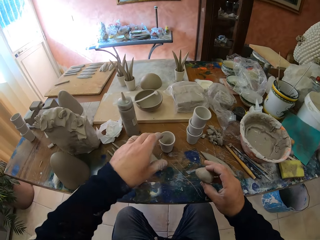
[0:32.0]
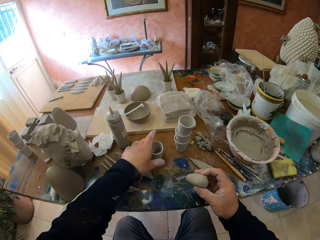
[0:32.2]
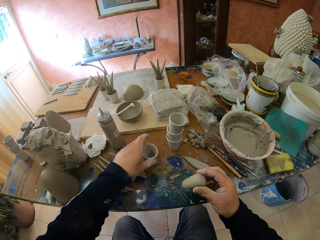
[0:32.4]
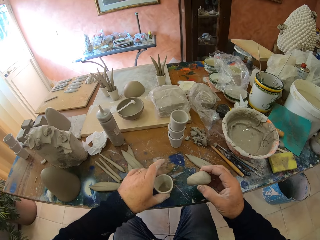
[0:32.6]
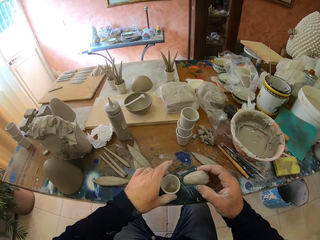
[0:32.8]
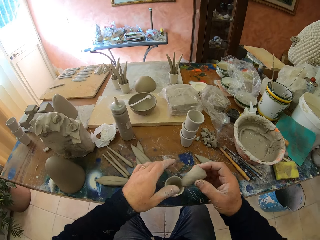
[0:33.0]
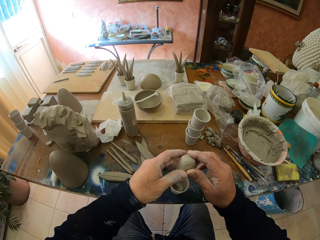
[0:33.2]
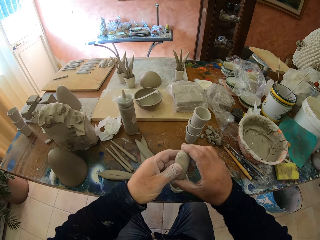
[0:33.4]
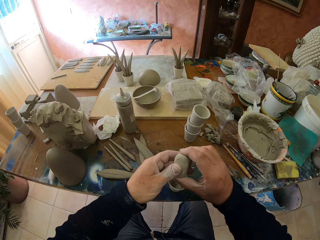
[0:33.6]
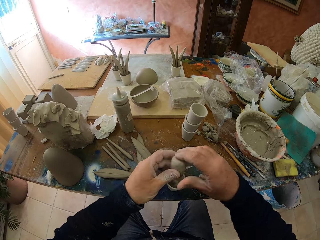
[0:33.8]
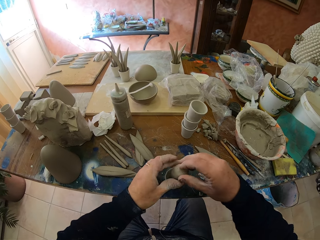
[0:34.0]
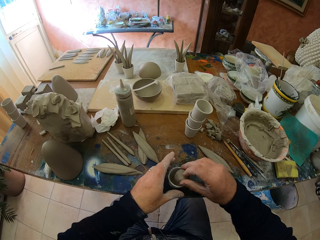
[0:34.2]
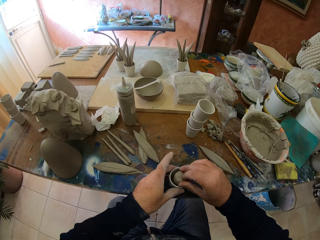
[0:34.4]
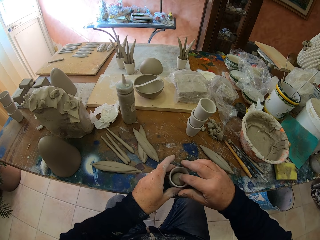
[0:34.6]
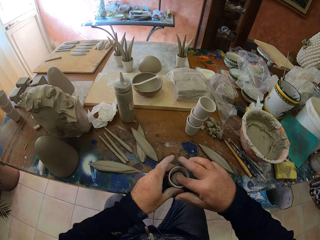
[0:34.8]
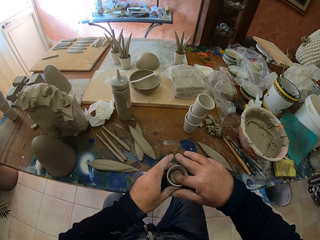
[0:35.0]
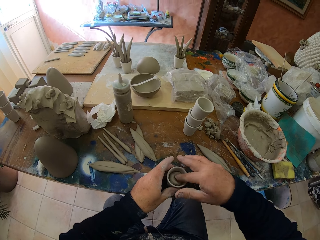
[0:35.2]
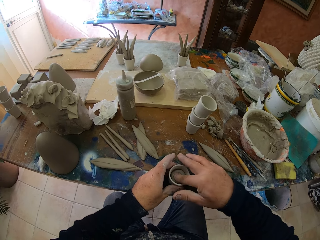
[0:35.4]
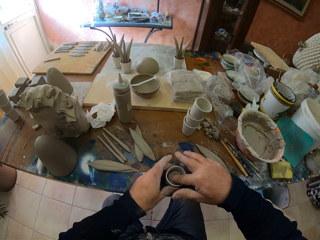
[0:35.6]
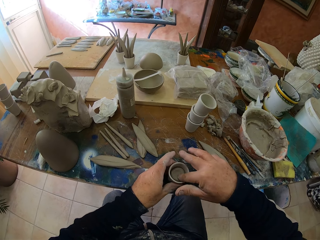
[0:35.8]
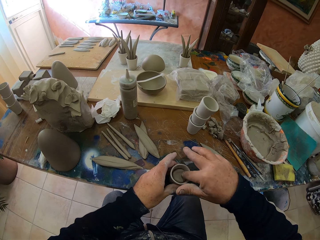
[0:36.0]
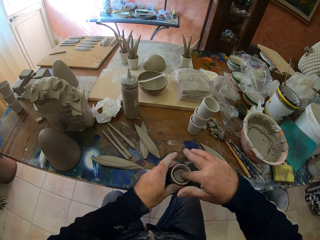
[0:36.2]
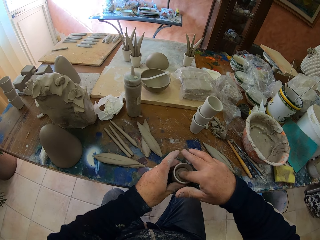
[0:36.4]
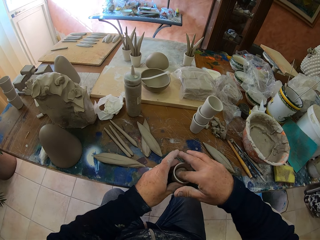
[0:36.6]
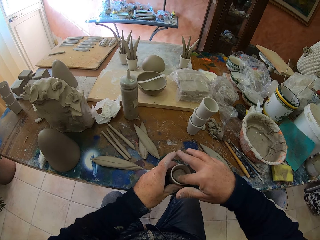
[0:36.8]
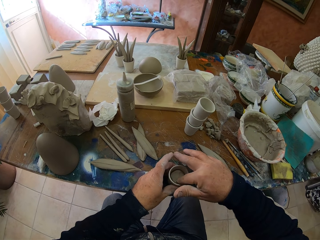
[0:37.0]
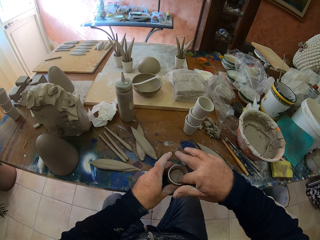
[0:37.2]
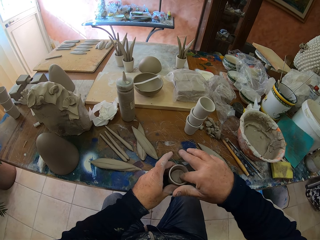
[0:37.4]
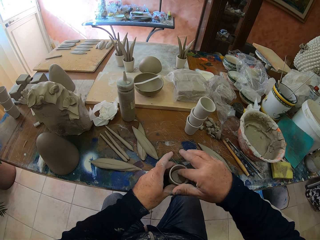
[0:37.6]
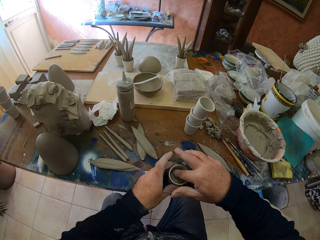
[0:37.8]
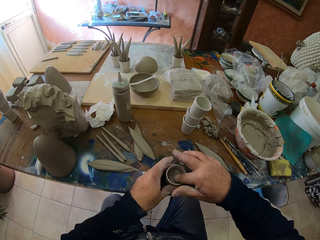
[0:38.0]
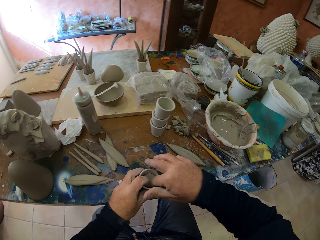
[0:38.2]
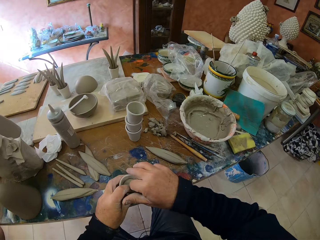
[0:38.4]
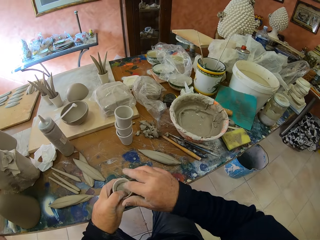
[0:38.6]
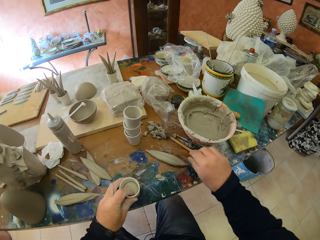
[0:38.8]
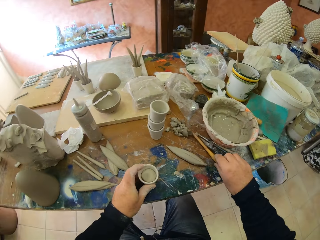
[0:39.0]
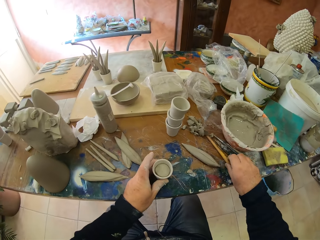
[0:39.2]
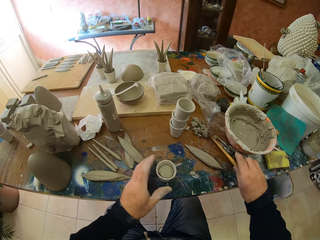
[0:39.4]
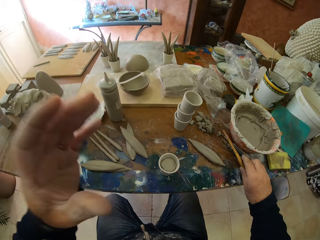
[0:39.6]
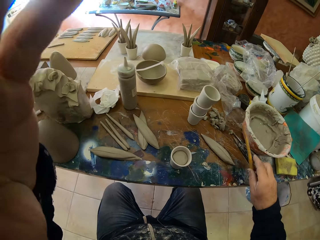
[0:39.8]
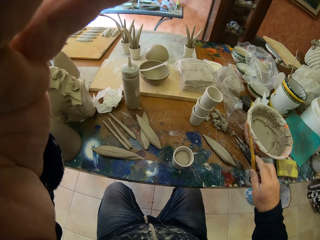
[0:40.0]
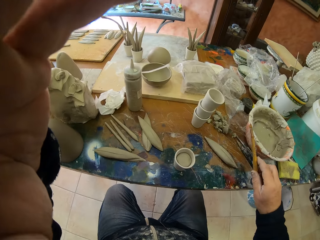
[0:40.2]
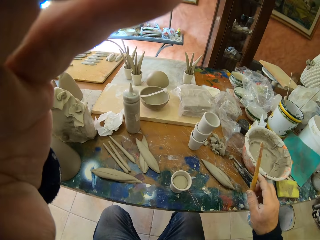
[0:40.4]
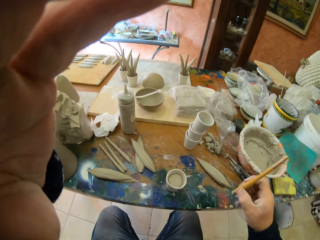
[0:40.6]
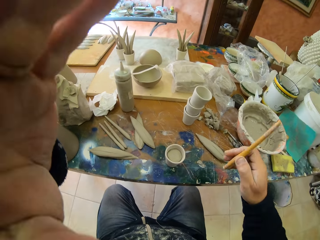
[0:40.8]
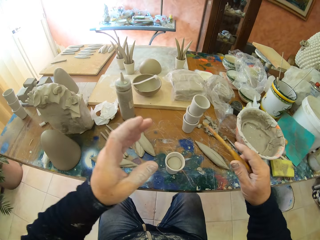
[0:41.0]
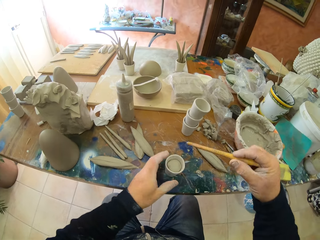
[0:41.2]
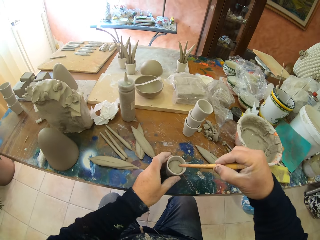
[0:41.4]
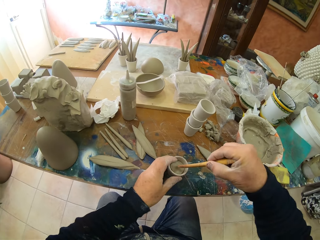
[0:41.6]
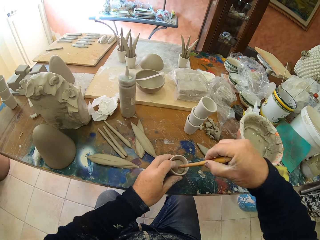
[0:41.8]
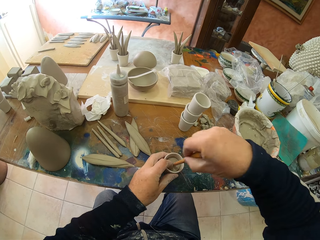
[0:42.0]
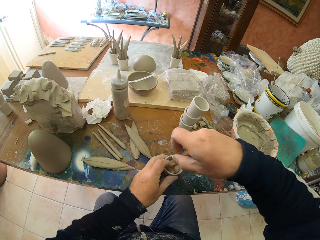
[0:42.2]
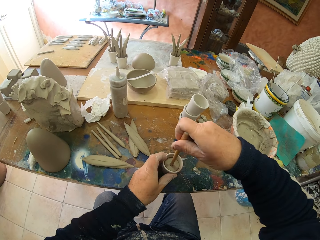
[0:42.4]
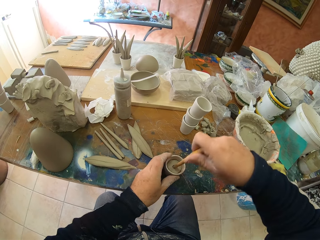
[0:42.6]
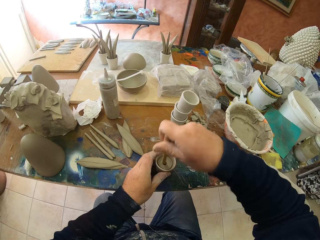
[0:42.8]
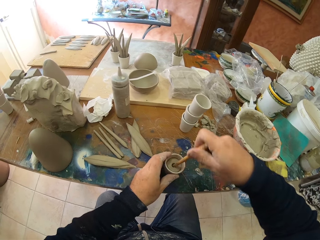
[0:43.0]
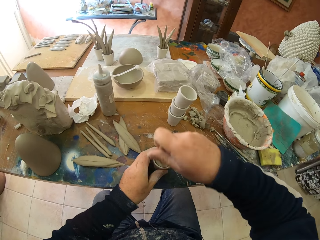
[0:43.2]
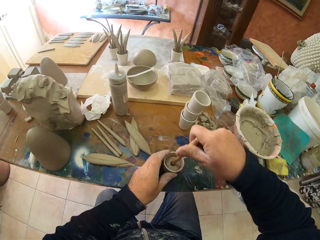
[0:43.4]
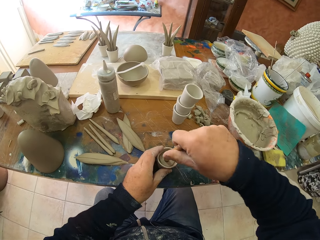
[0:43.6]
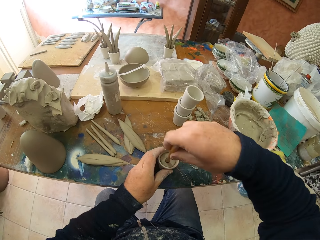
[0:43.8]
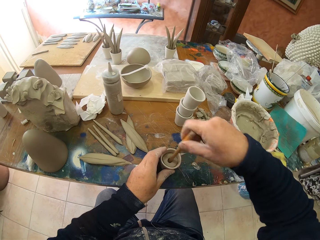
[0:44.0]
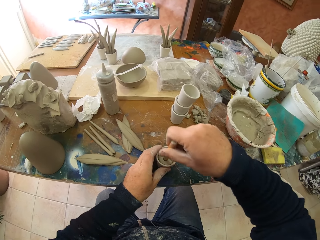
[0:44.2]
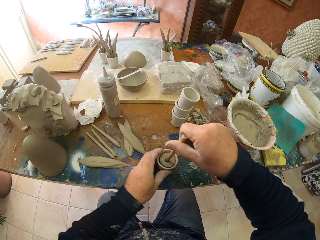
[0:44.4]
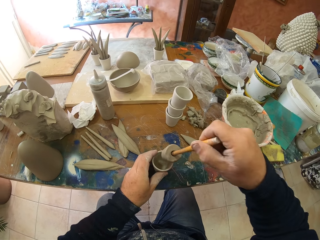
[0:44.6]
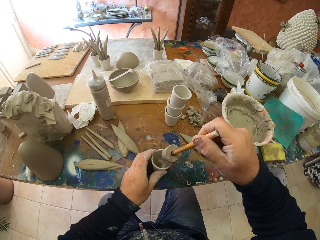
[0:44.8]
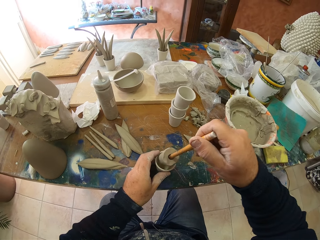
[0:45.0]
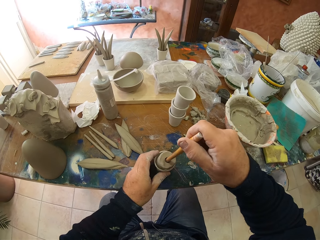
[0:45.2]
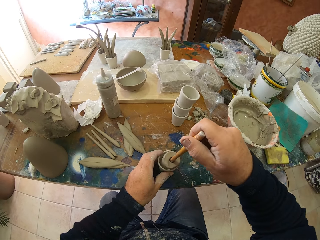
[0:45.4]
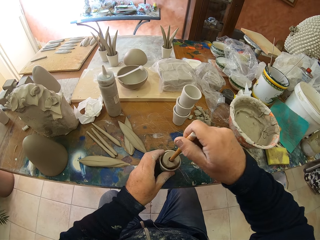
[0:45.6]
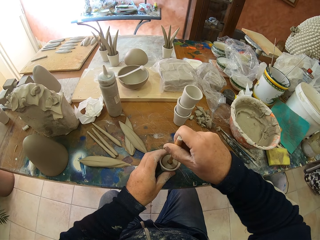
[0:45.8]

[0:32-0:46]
The camera wearer picks up the pottery on the table with the left hand. They pick up the clay on the table with the right hand. They put the clay in the pottery. They mold the clay. They press the clay in the pottery. They pick up the stick on the table. They fix the camera on the head. They make a hole on the clay with the stick.

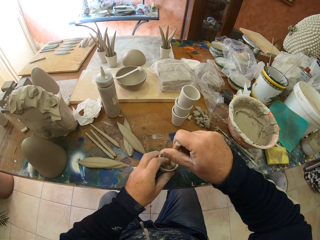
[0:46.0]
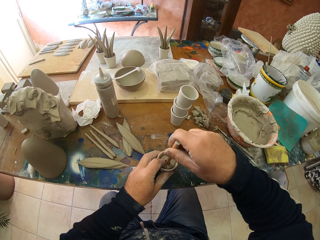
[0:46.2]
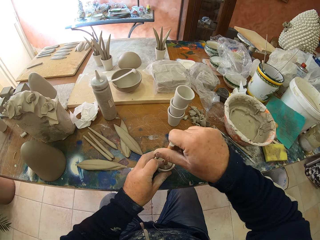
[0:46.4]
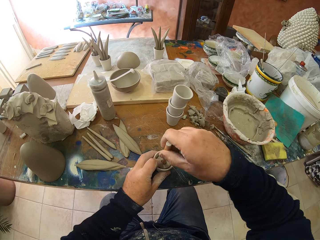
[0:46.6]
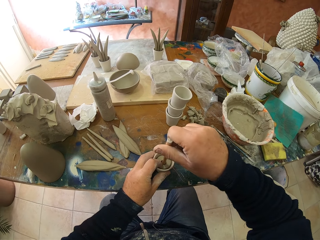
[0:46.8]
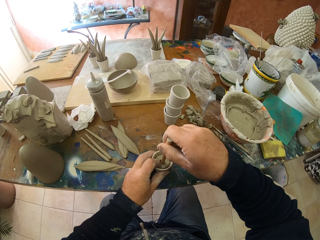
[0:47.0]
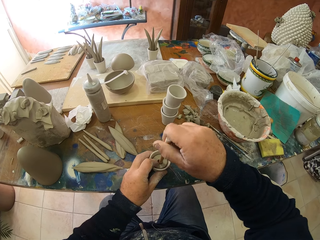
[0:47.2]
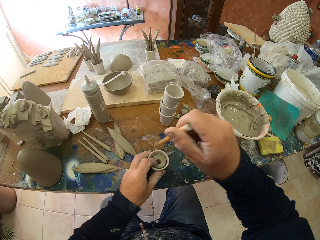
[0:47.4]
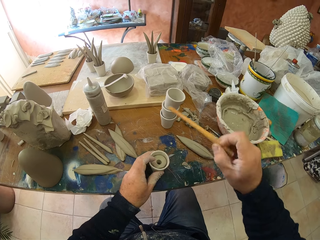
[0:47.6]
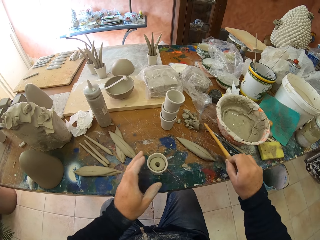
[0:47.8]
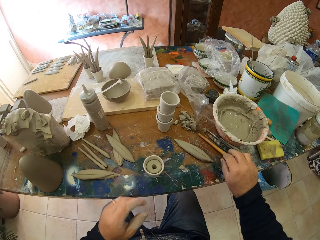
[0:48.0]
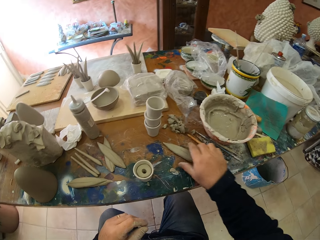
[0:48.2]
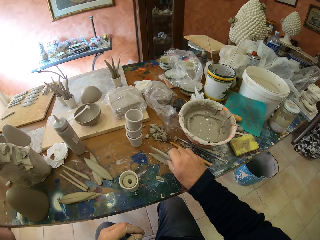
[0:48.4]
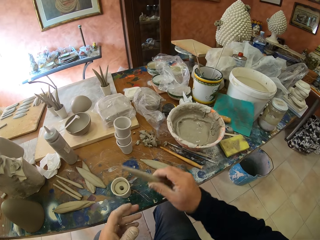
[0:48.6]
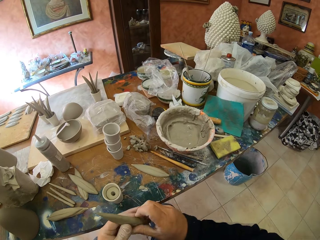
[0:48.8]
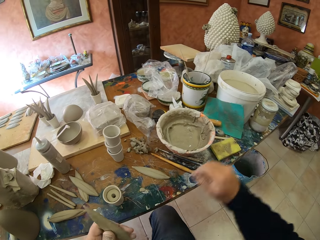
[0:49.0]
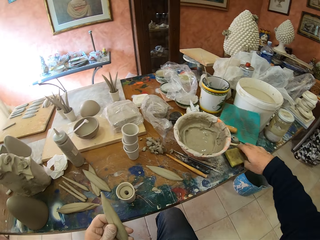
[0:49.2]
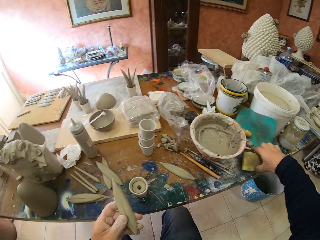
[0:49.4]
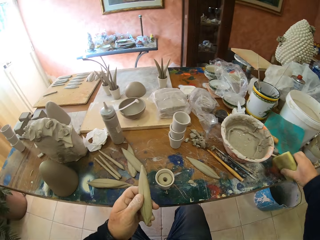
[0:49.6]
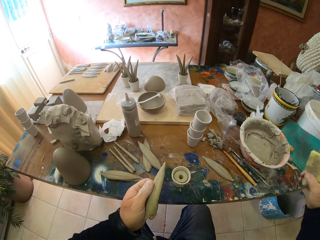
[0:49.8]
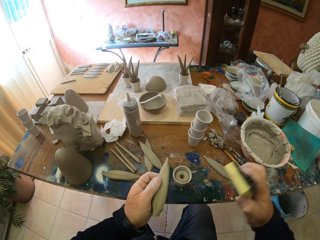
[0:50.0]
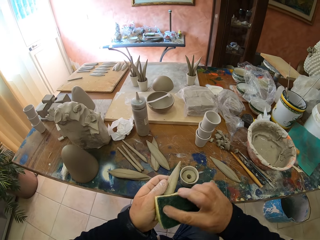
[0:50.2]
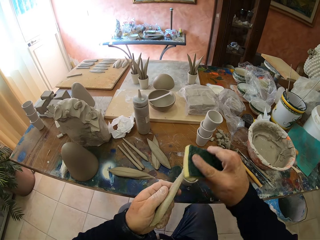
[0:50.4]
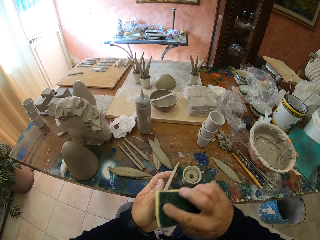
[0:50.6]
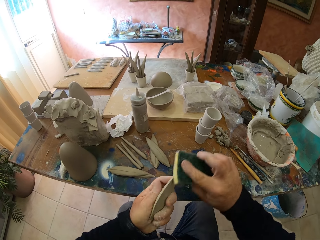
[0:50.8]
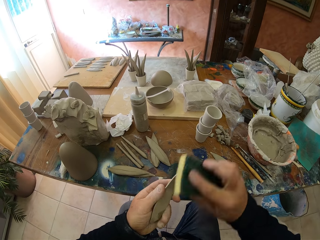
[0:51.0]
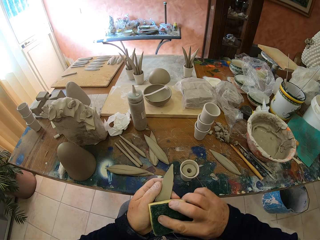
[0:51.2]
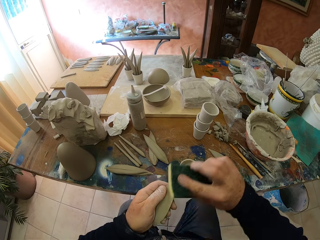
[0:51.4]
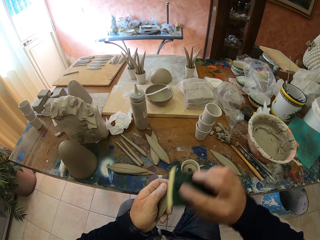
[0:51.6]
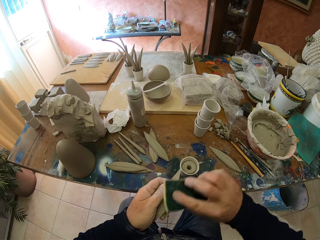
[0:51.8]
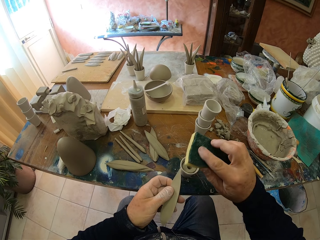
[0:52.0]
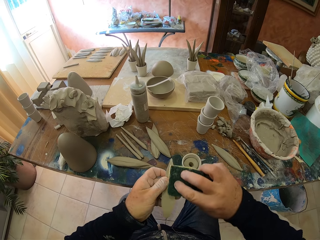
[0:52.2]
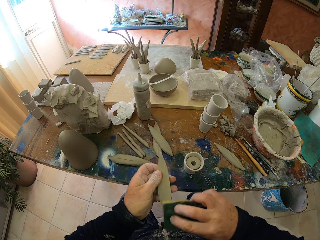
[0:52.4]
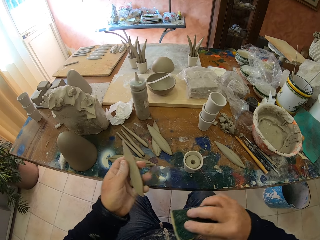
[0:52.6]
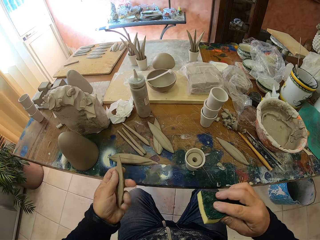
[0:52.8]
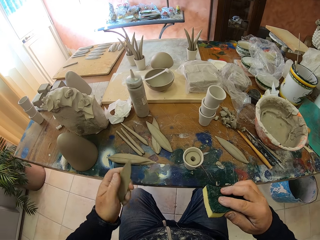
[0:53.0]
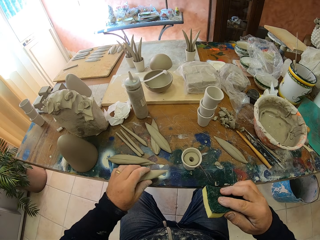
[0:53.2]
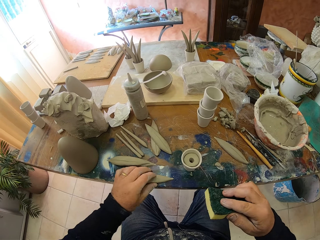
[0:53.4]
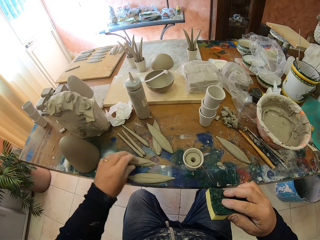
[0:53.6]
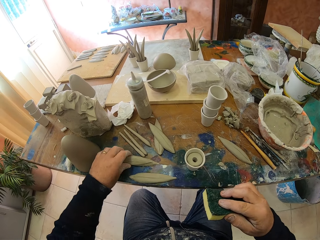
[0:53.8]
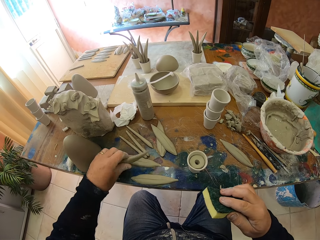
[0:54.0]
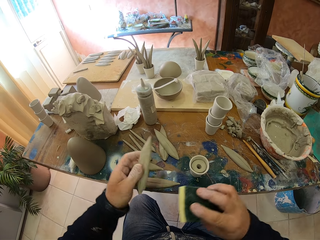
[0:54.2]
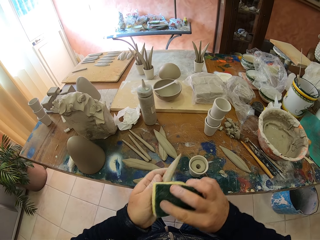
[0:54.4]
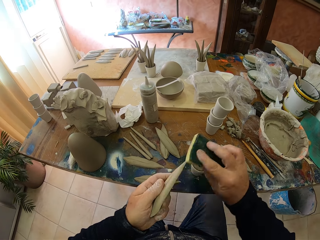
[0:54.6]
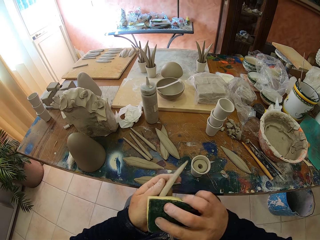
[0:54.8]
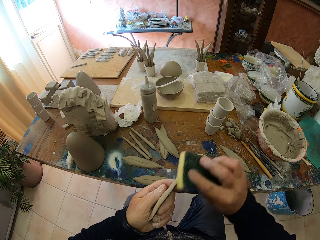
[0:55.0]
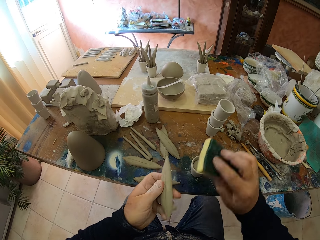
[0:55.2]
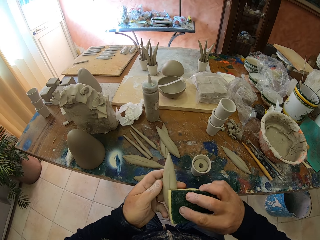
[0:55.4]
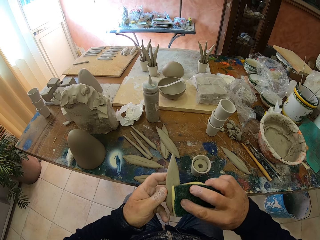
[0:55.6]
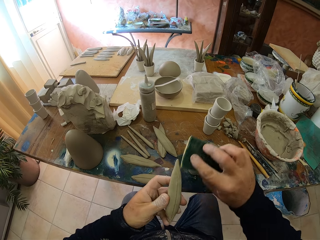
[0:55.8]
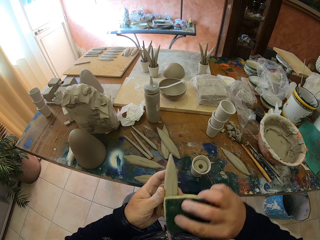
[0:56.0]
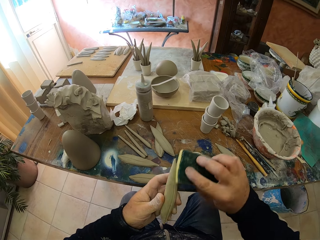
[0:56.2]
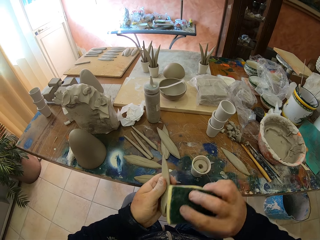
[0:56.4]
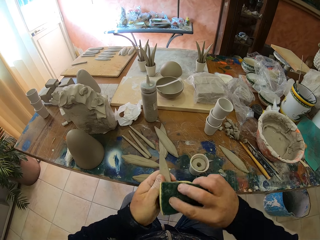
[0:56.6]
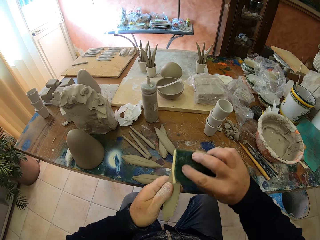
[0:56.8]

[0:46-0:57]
The camera wearer puts the stick on the table. They pick up the pottery on the table. They pick up a sponge on the table. They smoothen the pottery with the sponge. They place the pottery on the table. They pick up the pottery on the table. They smoothen the pottery with the sponge.
